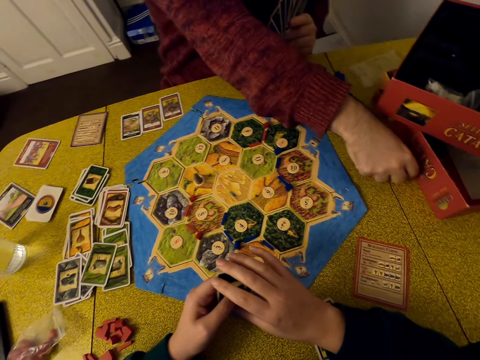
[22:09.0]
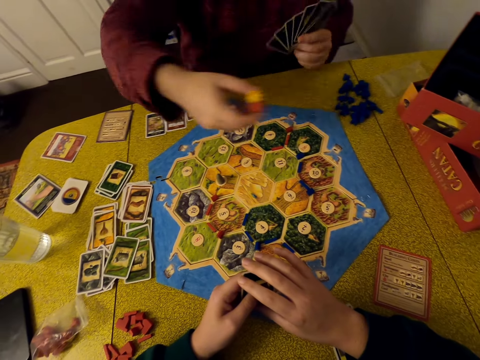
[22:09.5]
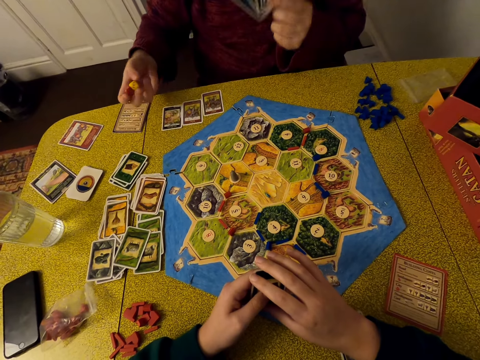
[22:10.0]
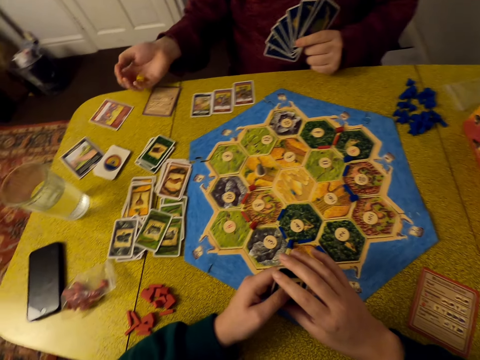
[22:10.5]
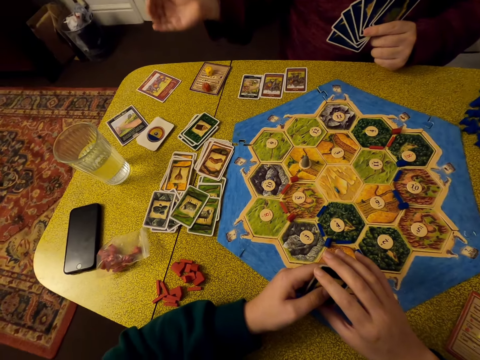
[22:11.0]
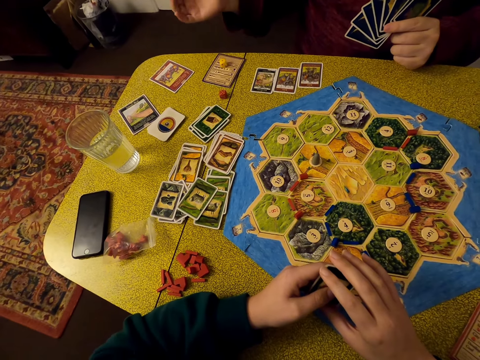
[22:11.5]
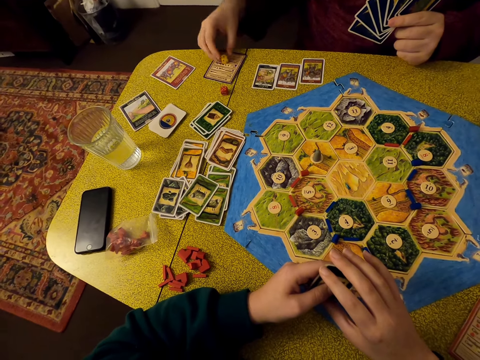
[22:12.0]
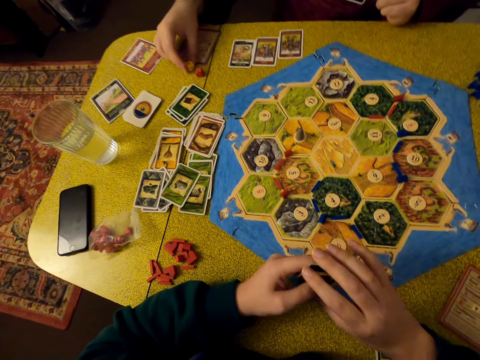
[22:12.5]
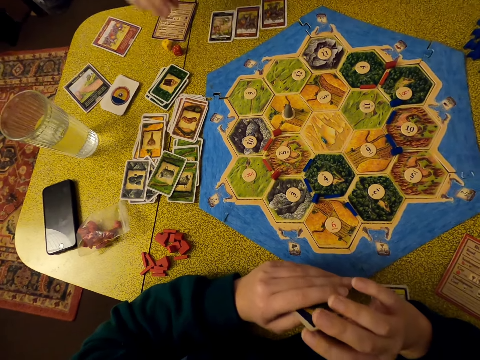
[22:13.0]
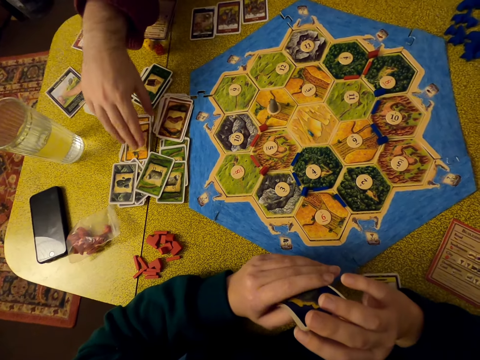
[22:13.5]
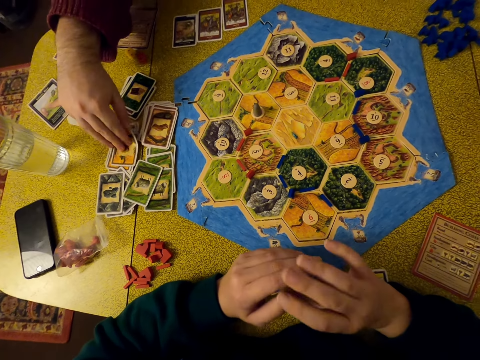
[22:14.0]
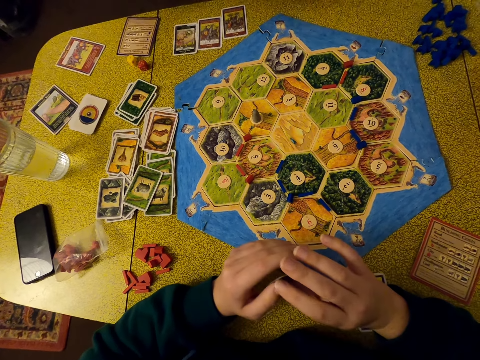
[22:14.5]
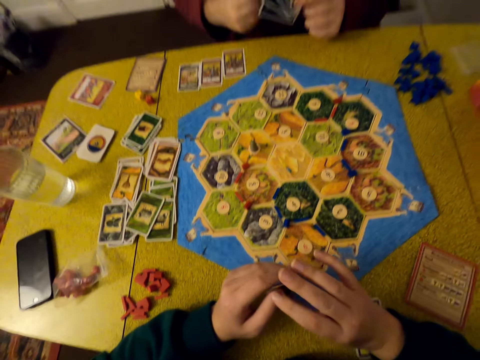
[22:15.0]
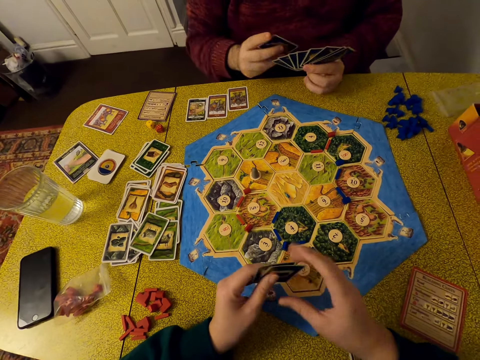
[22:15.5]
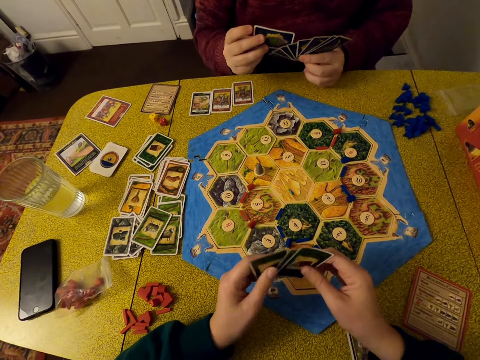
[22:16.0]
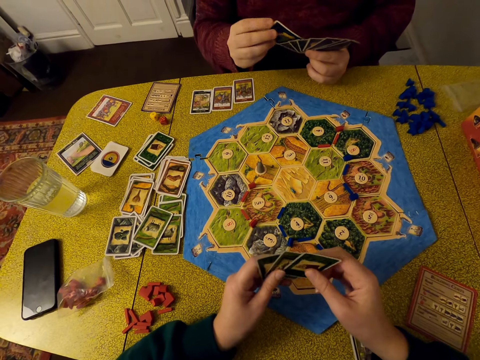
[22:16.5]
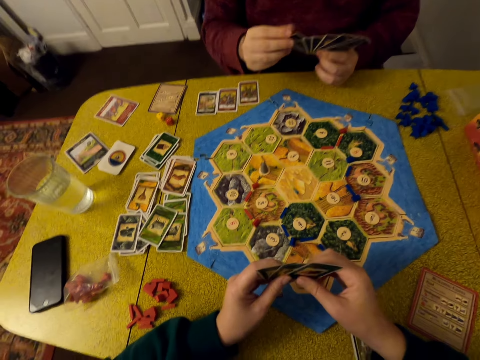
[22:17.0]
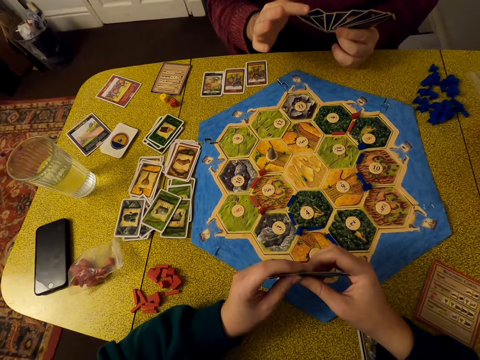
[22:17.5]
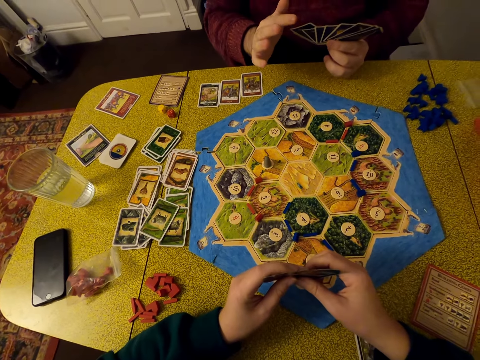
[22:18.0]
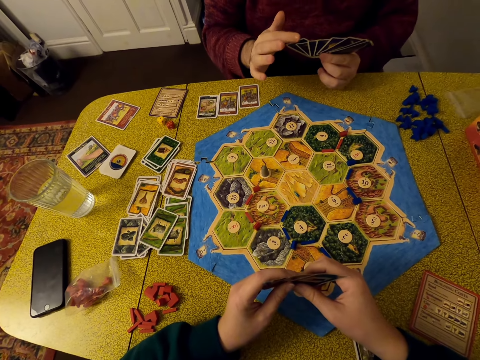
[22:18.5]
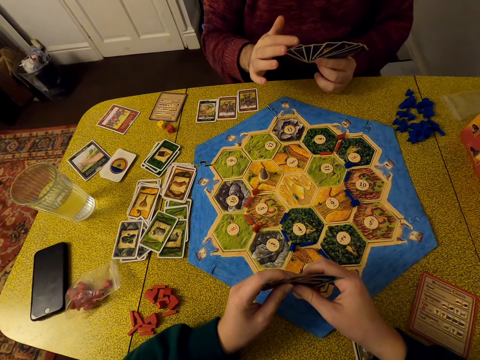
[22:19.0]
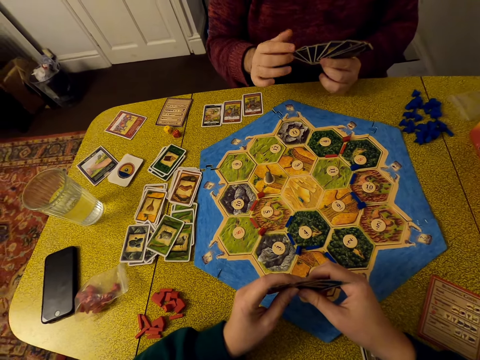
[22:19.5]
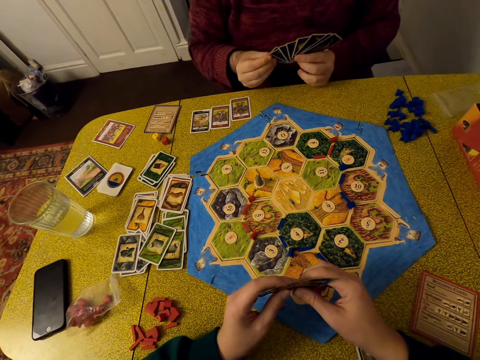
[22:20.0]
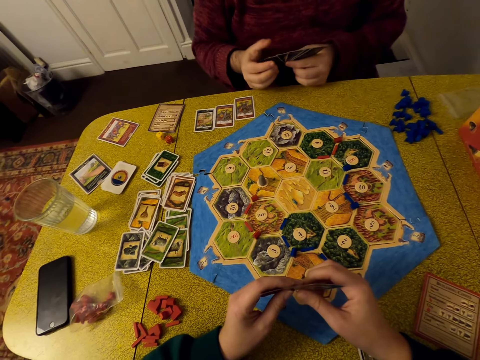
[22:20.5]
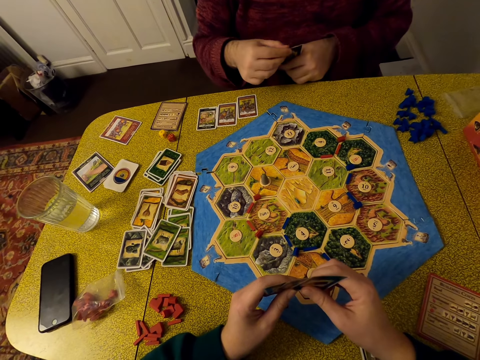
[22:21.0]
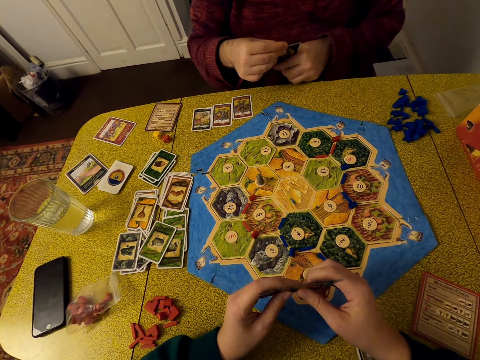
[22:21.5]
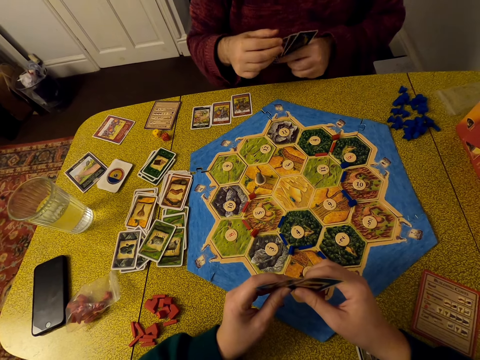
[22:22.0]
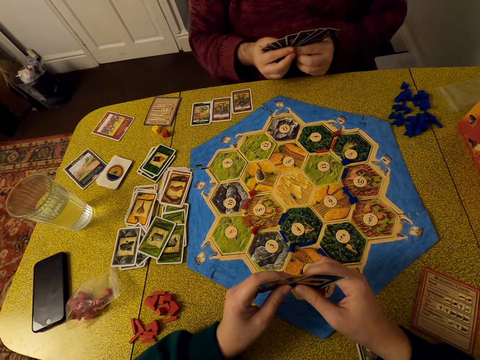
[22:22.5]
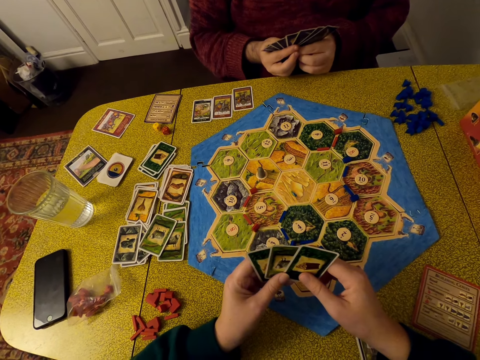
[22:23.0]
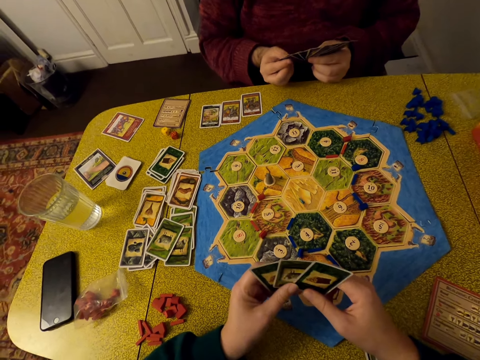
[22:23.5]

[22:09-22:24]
A man picks the dice on the table, shakes the dice, juggles the dice, puts the dice on the table, and drops the dice. The man takes a die, moves the dice on the table, puts the dice together, picks cards on the table, and holds the cards. The camera wearer moves a card and looks around. The man hits a card with a finger and moves the cards.

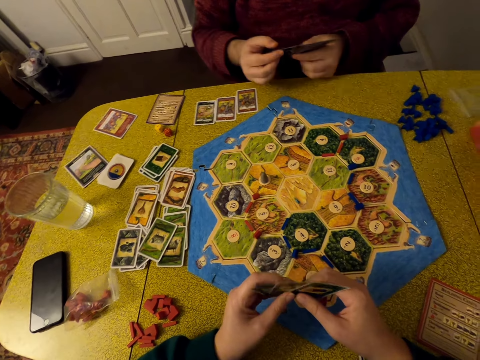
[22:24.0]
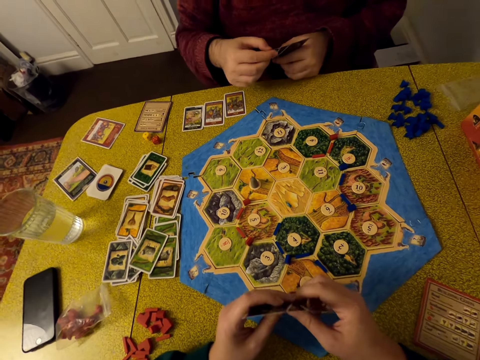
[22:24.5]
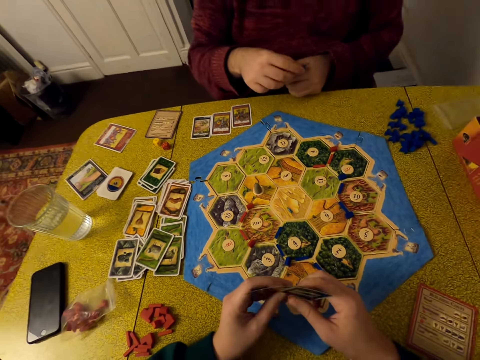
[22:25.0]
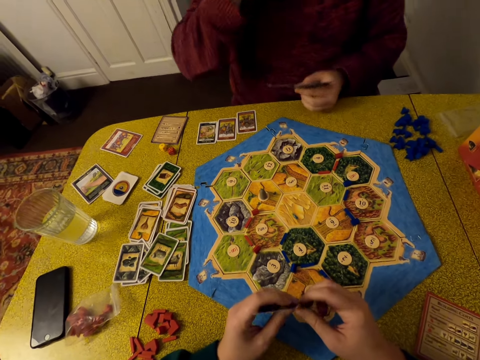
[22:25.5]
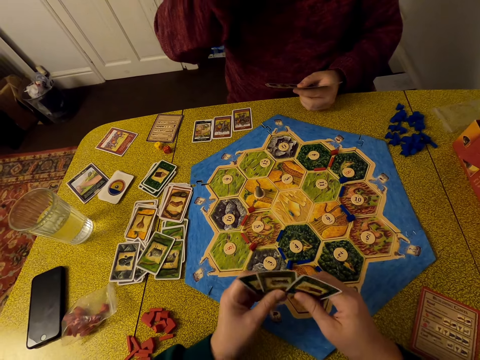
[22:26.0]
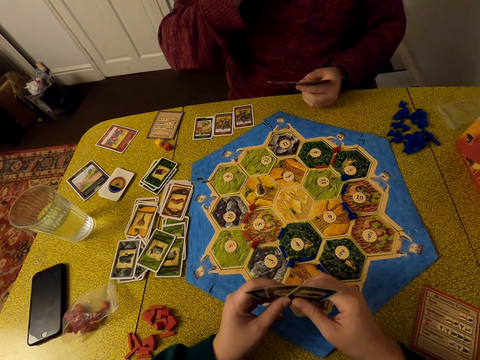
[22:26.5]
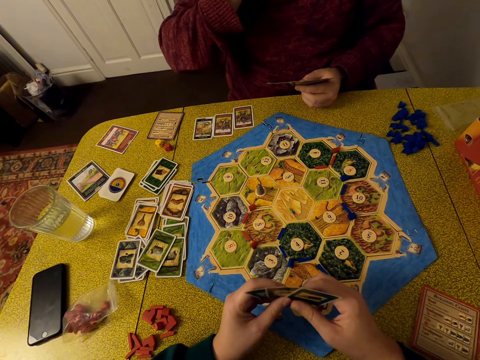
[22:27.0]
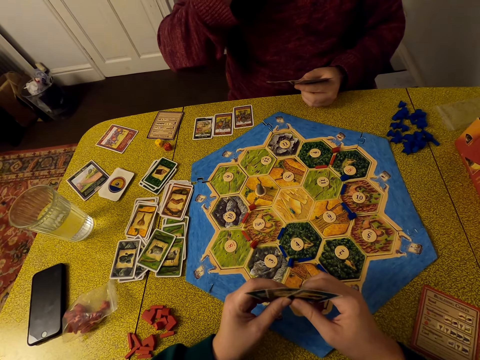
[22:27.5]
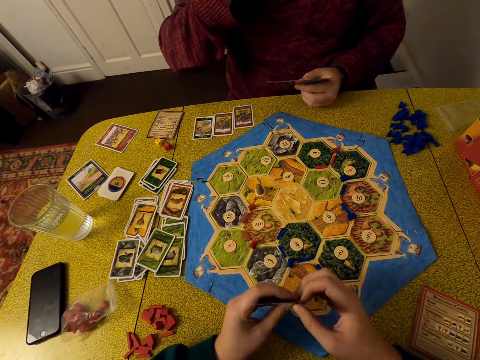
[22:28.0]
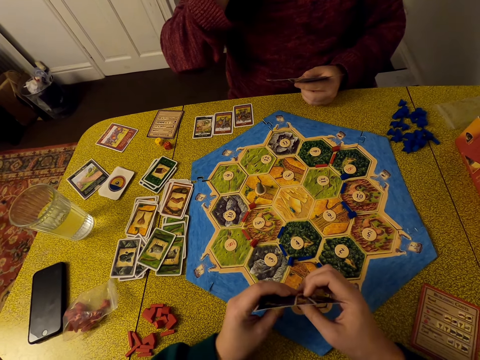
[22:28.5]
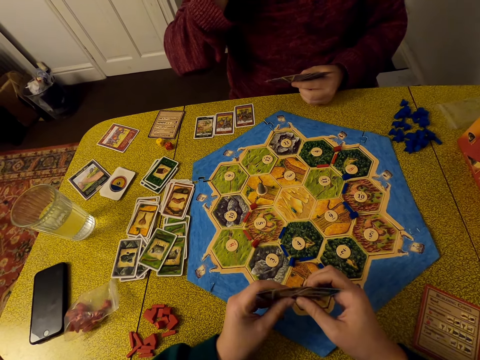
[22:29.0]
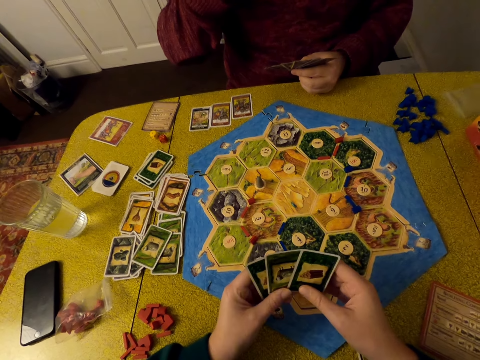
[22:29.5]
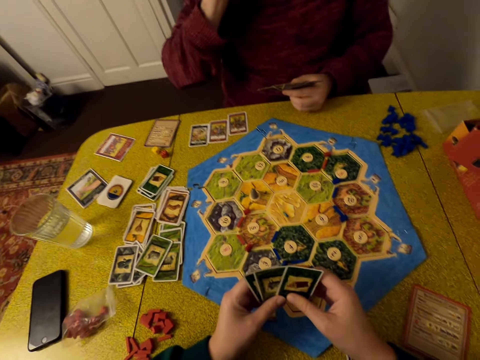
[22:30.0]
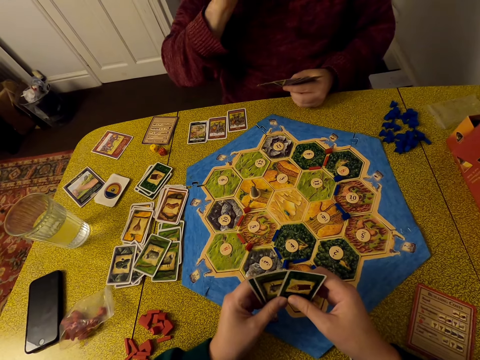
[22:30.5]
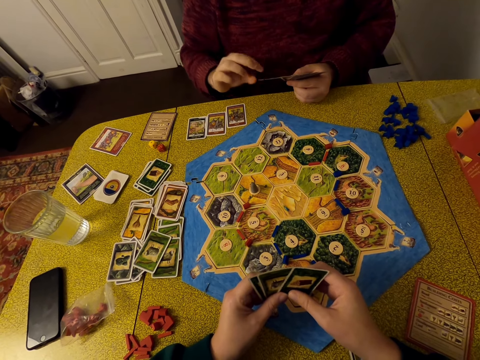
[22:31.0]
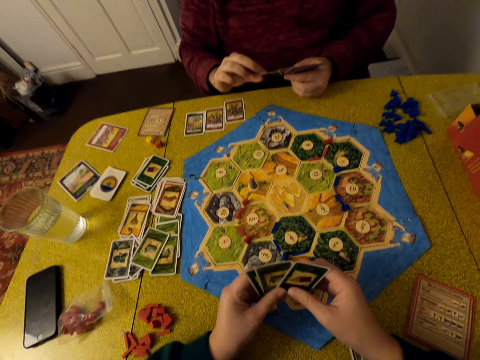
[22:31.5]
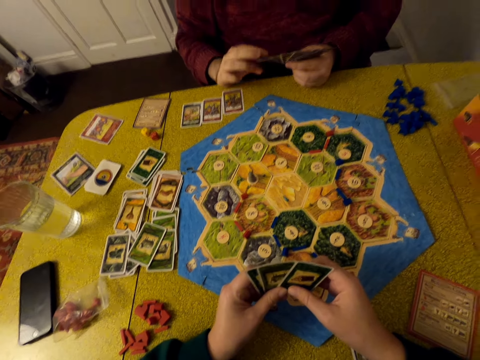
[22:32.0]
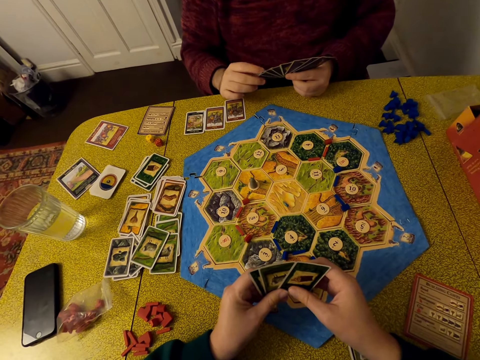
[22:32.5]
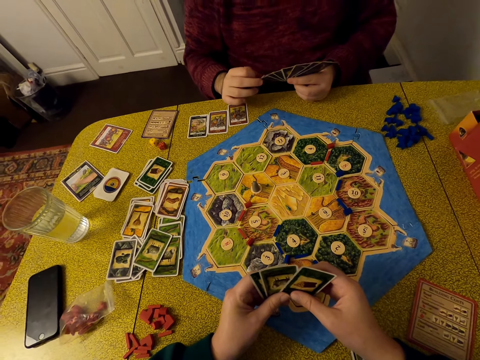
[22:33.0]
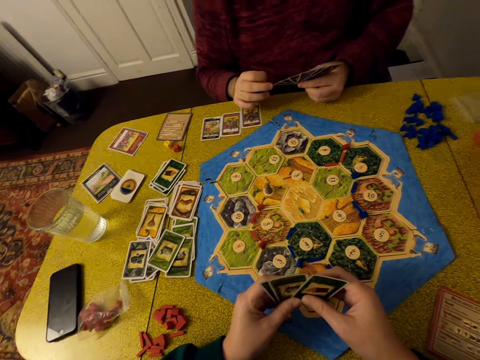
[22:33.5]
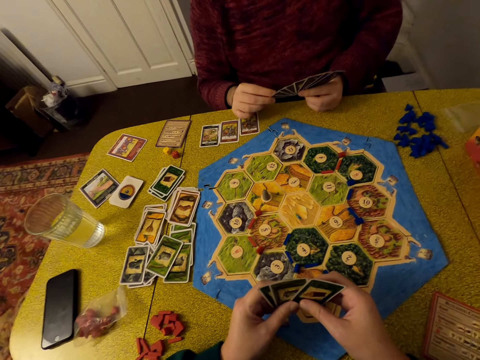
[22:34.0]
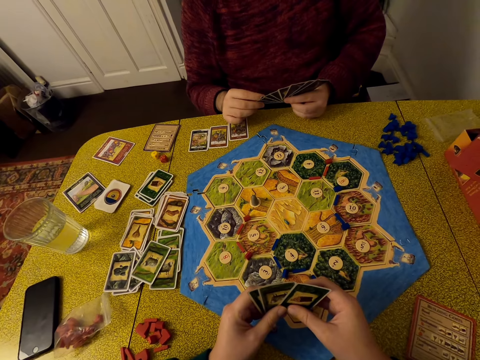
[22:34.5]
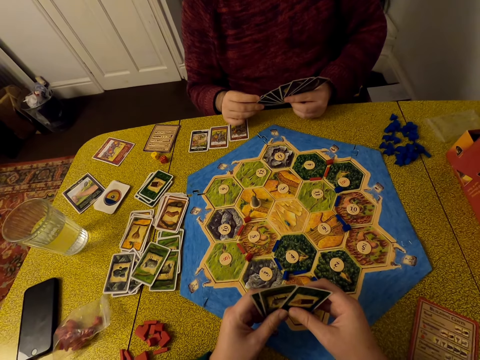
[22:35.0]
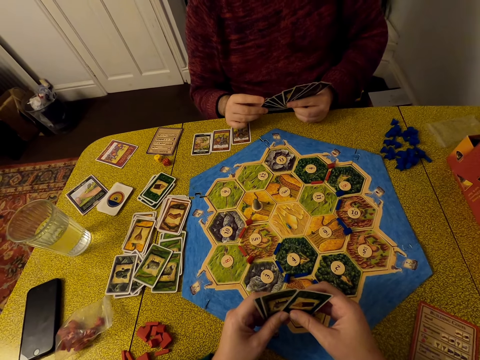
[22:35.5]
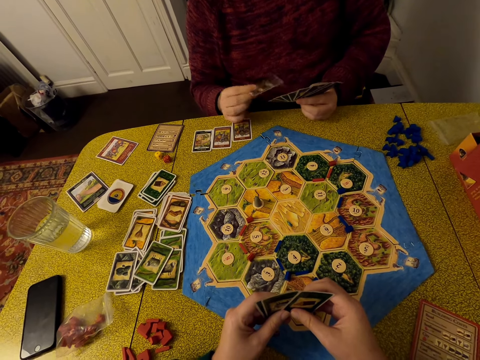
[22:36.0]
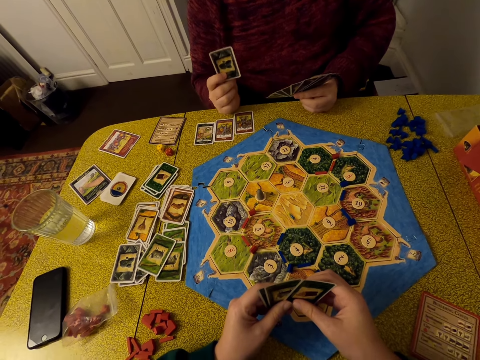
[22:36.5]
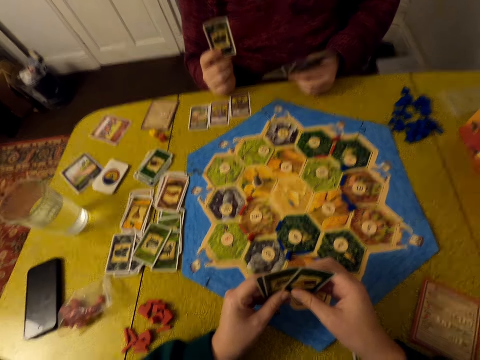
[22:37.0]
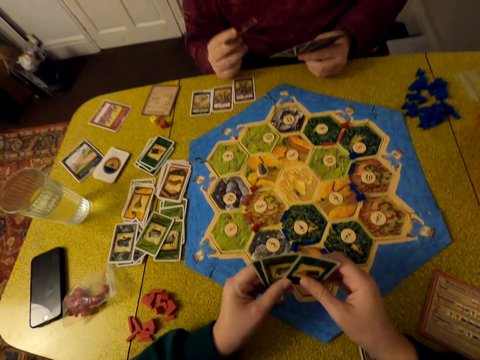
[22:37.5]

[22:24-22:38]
A man moves cards. The man touches his face. The man holds cards. The man lifts a card.
